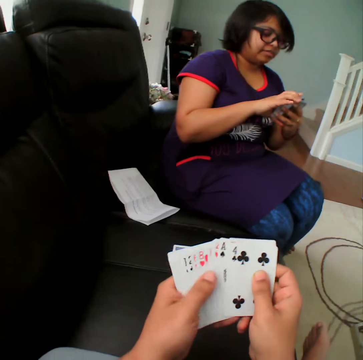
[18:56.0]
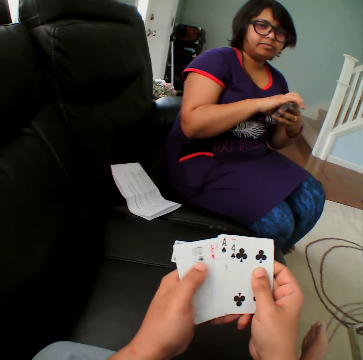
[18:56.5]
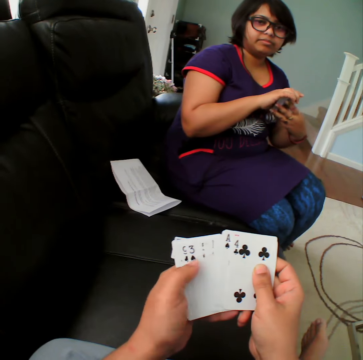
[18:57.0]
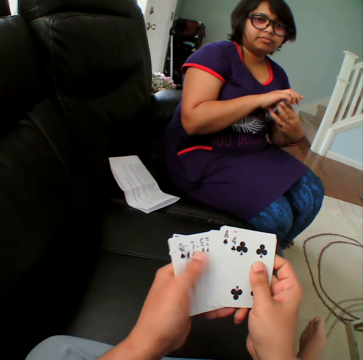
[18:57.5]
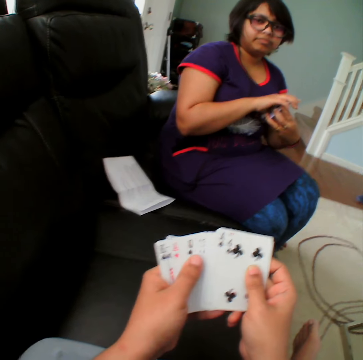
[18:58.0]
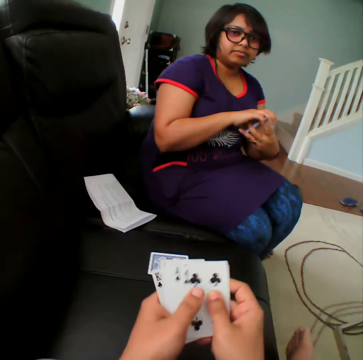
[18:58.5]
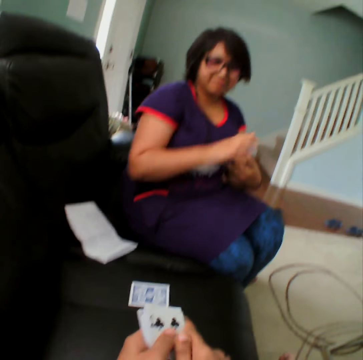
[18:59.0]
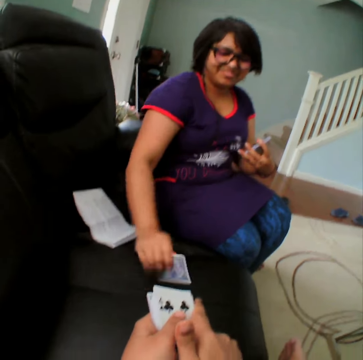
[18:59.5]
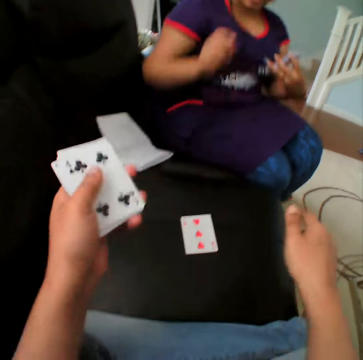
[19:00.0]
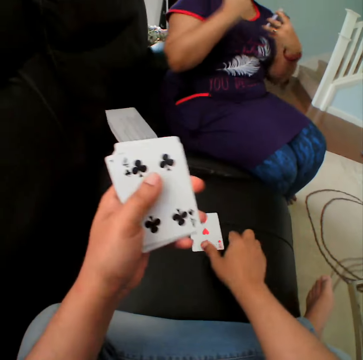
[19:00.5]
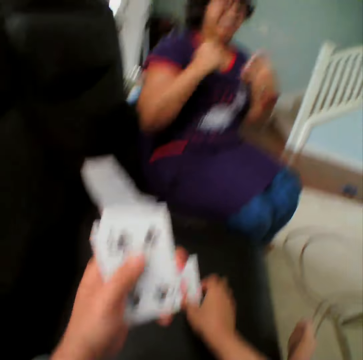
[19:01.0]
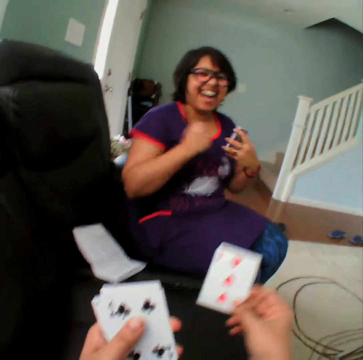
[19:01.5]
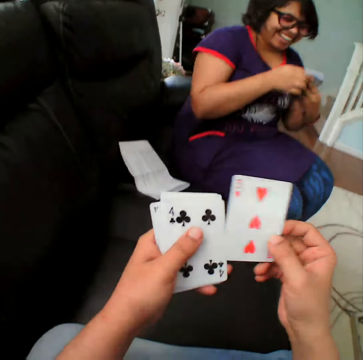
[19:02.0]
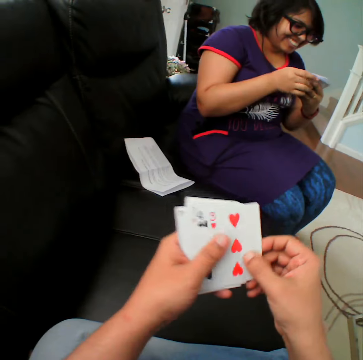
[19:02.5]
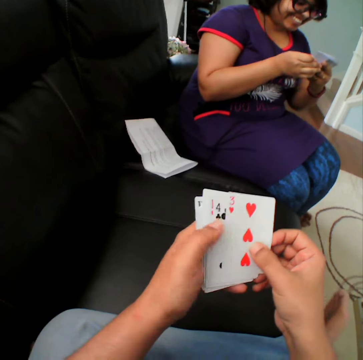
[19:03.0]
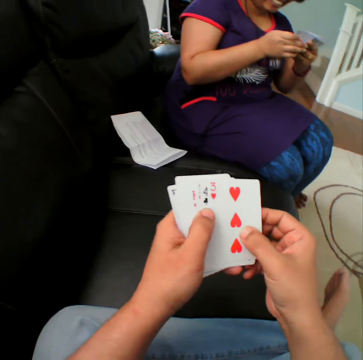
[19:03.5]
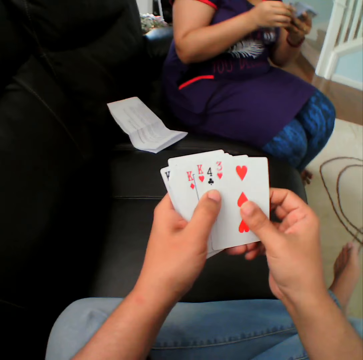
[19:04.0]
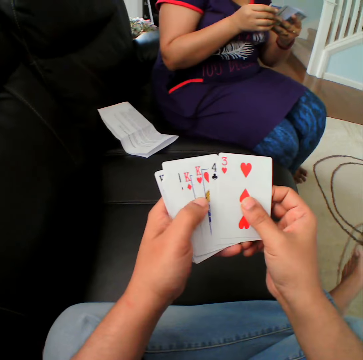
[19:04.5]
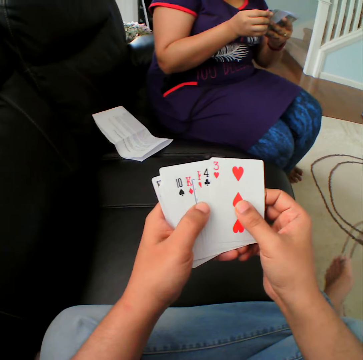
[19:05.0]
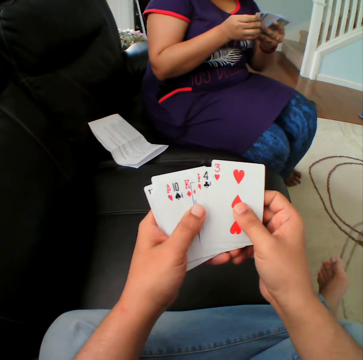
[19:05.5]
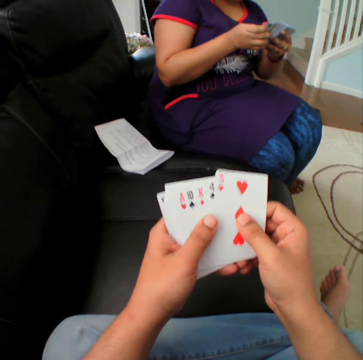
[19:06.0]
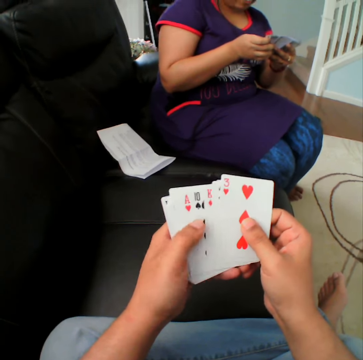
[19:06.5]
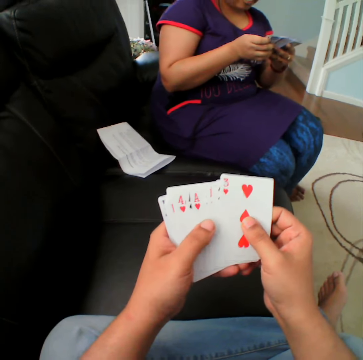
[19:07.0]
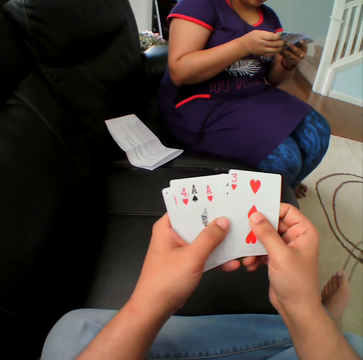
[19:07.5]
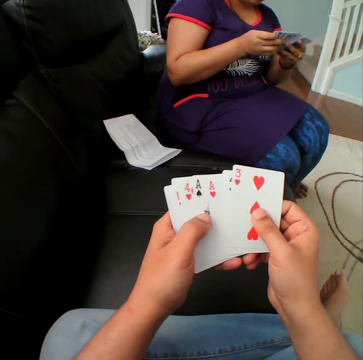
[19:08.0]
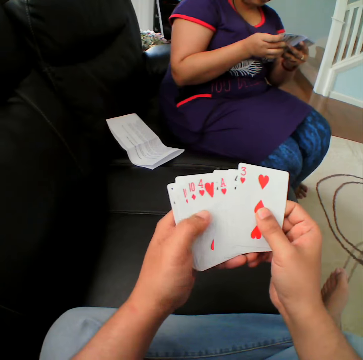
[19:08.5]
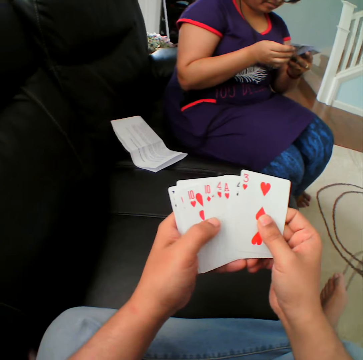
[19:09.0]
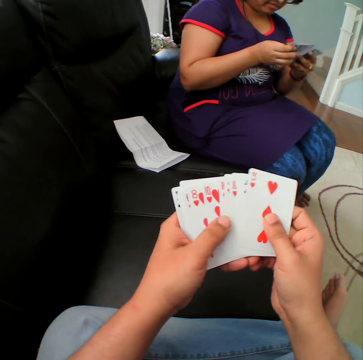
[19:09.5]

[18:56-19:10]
The camera wearer selects the cards. The woman picks up the card and puts the card down. The camera wearer turns the card. They pick up the card and select the cards.

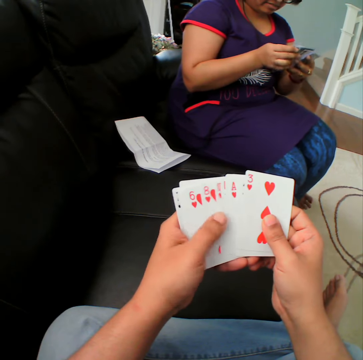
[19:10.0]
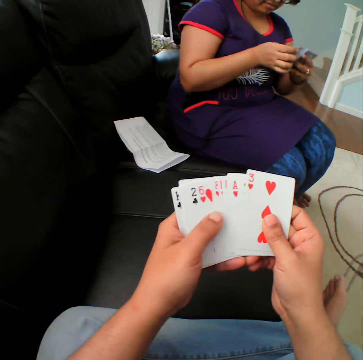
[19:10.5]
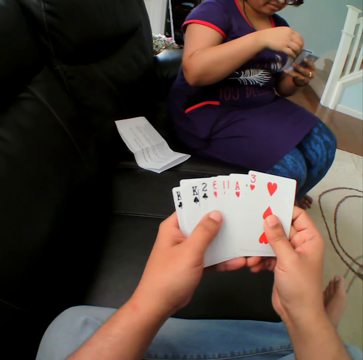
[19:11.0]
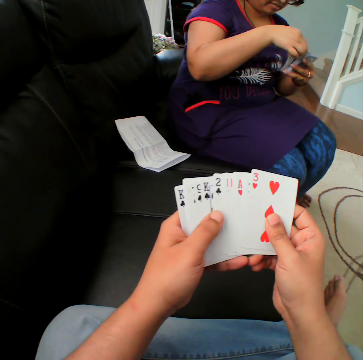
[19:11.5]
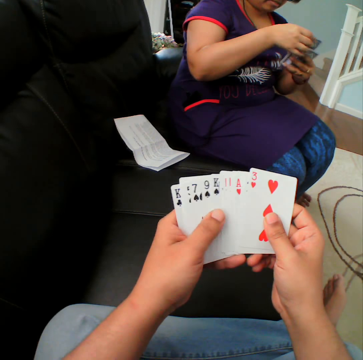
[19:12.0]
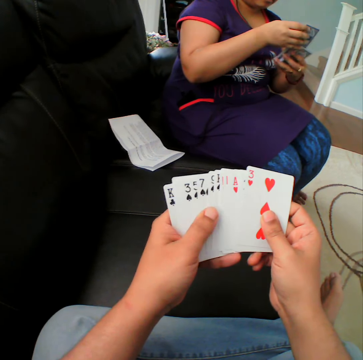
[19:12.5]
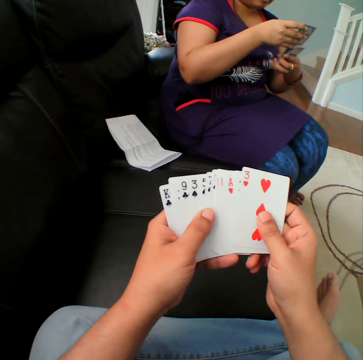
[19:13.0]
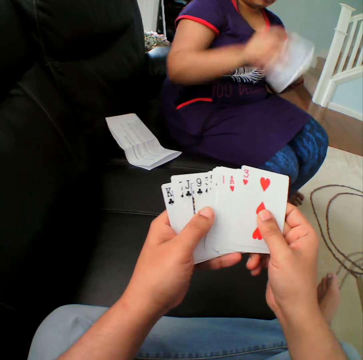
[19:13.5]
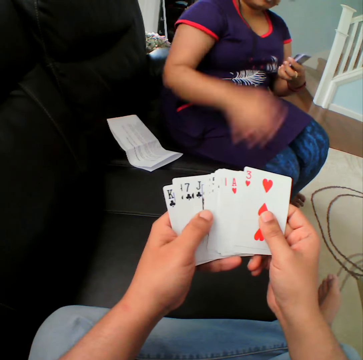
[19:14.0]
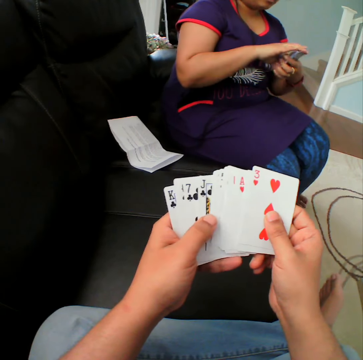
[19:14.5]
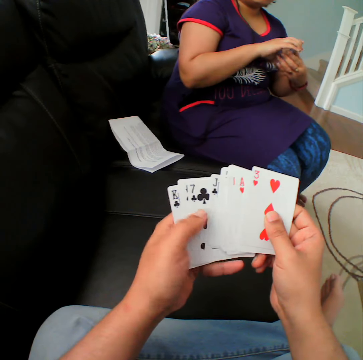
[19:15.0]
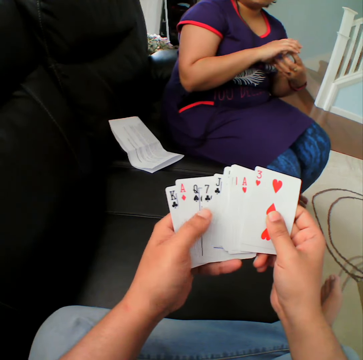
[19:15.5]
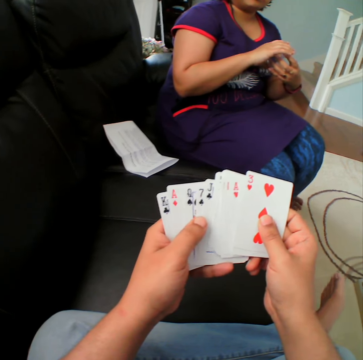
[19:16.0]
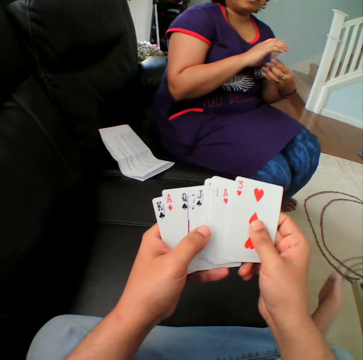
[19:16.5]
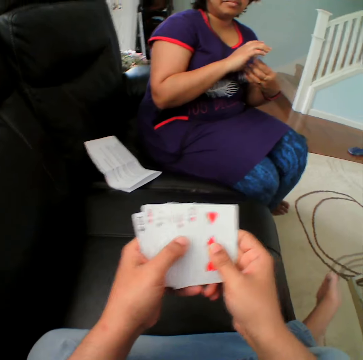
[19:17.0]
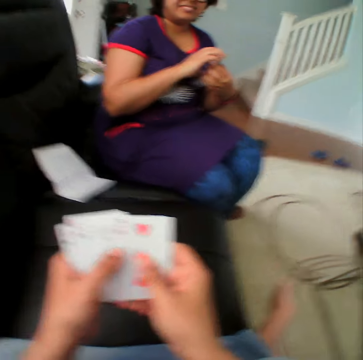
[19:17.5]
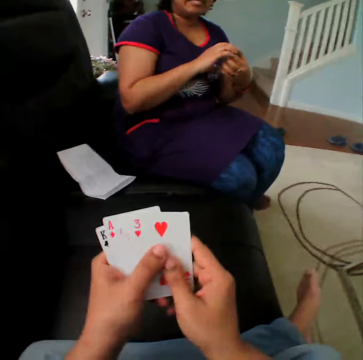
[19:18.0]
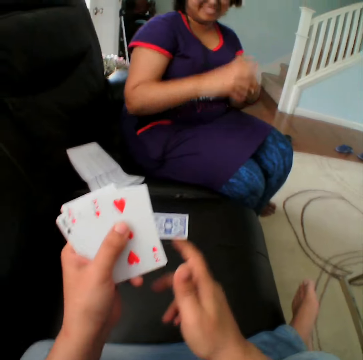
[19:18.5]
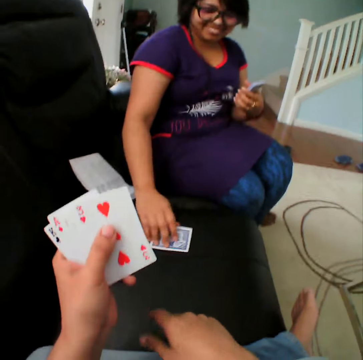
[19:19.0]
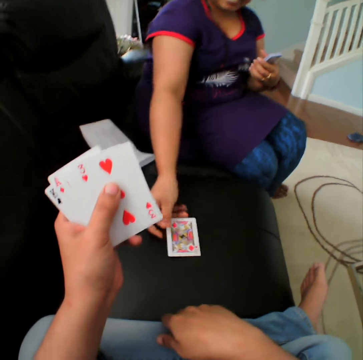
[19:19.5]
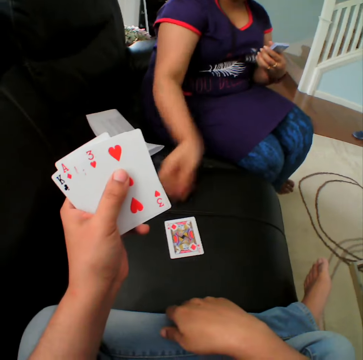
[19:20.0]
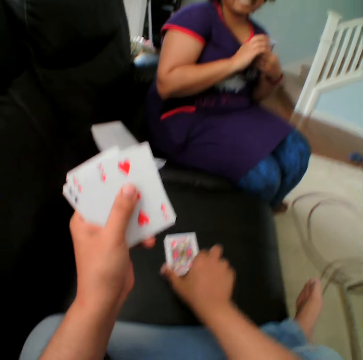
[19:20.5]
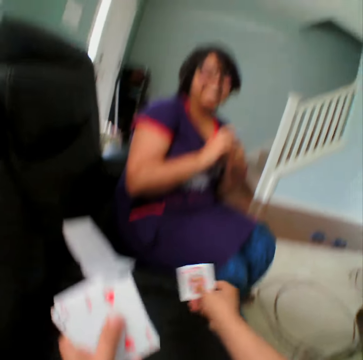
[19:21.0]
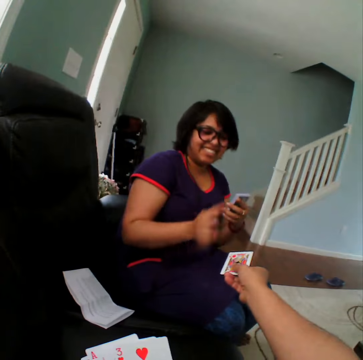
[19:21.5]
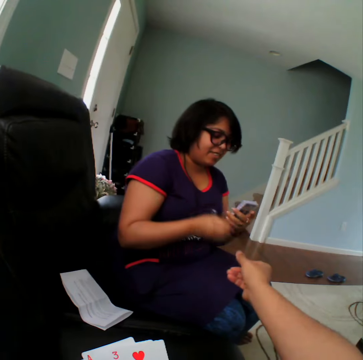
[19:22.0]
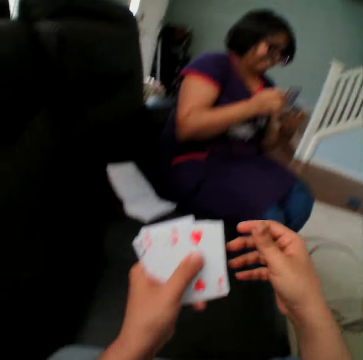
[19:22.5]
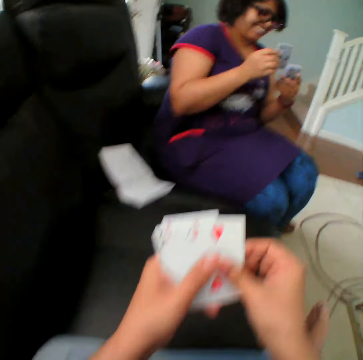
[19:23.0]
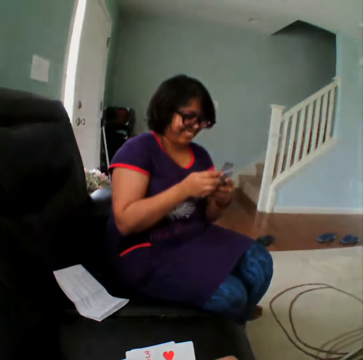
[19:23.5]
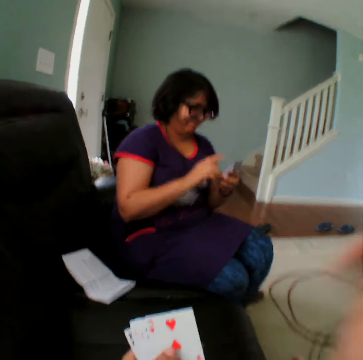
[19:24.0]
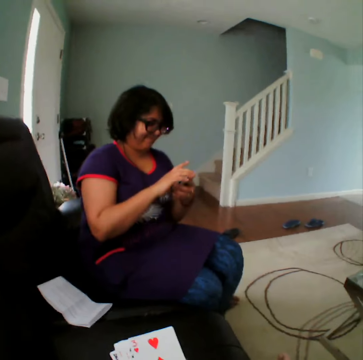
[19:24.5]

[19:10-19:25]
The woman picks up the card, places the card in the couch, and selects the cards. The woman picks up the card, turns the card, and puts the card down. The camera wearer picks up the card and gives the card to the woman. The woman takes the card from the camera wearer.

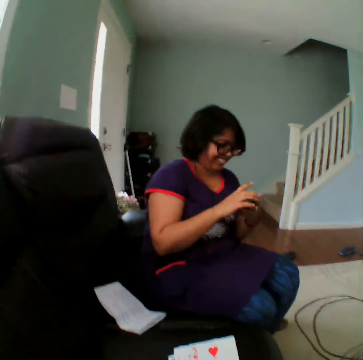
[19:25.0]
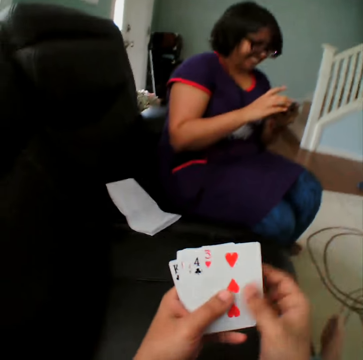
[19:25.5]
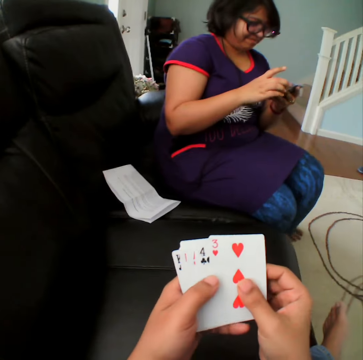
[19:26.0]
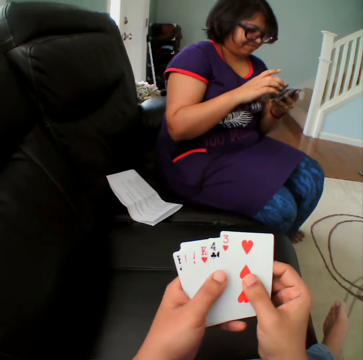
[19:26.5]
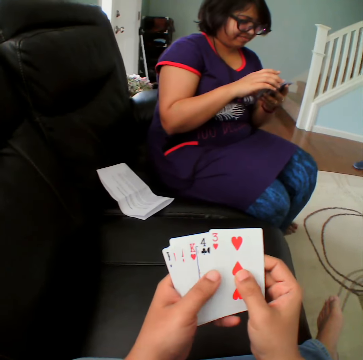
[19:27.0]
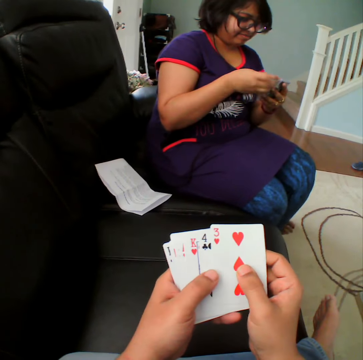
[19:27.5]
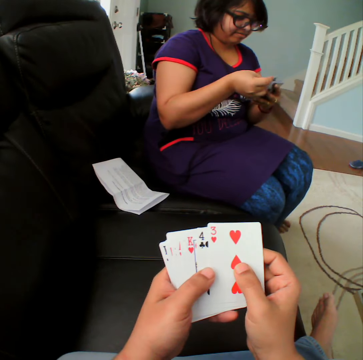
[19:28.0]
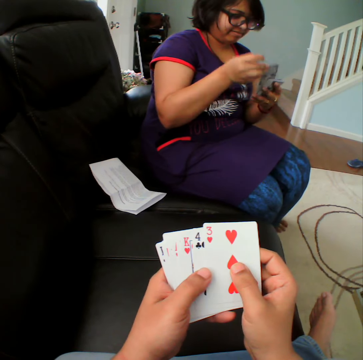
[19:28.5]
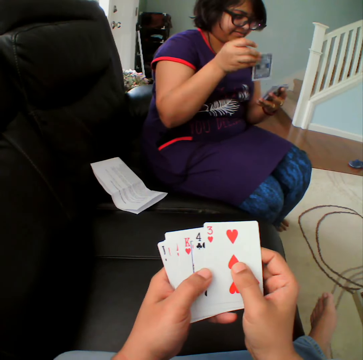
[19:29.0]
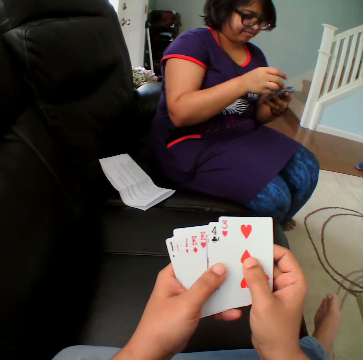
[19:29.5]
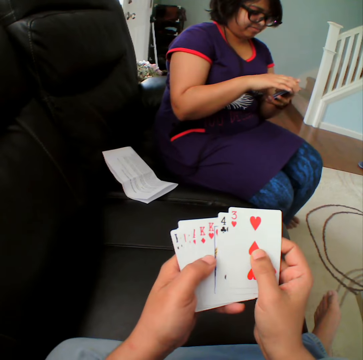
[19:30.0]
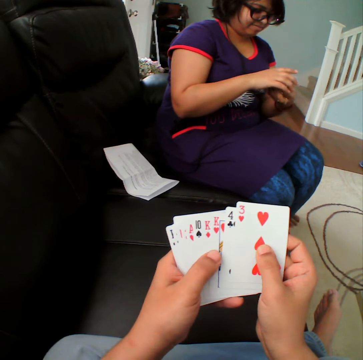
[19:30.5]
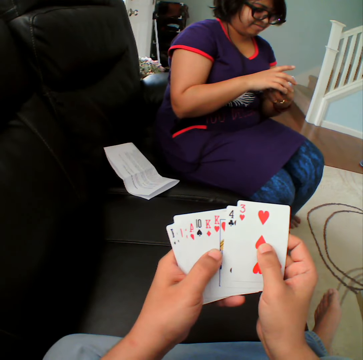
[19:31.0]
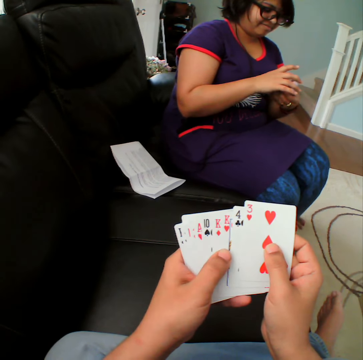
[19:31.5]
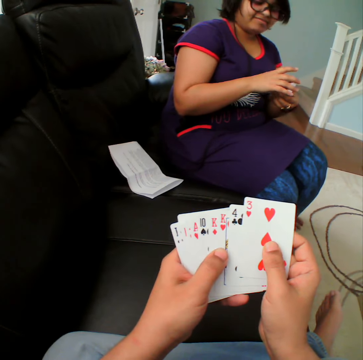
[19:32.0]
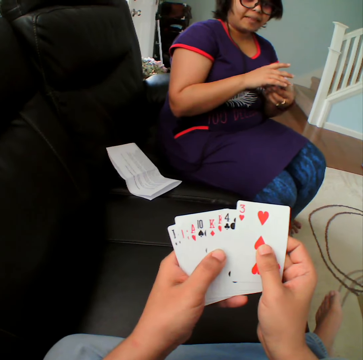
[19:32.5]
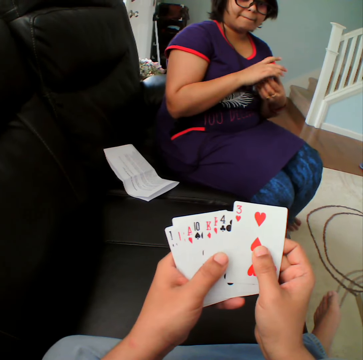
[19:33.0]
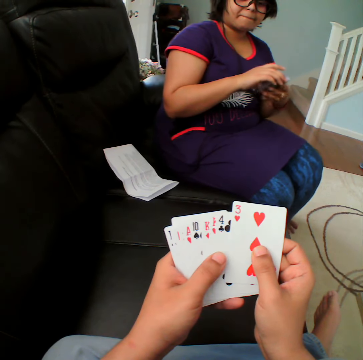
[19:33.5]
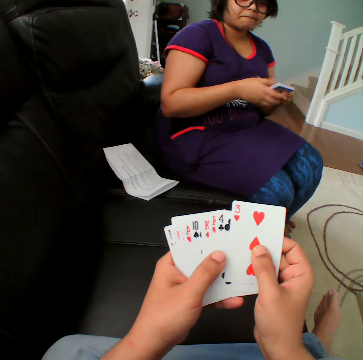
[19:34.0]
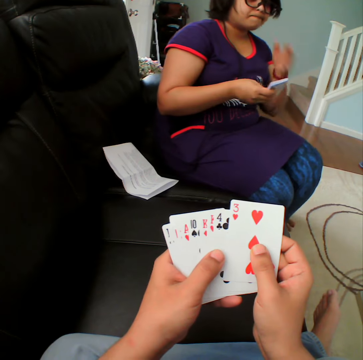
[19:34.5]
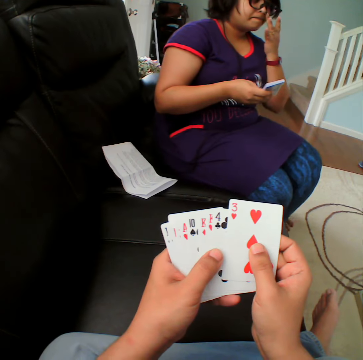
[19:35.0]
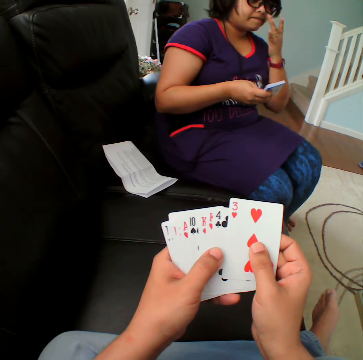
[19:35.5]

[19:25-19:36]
The camera wearer selects the cards.
